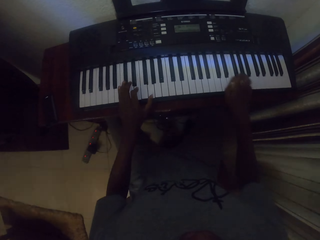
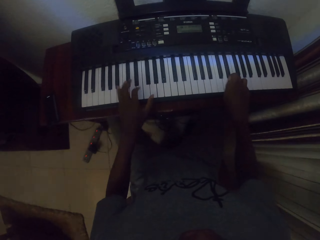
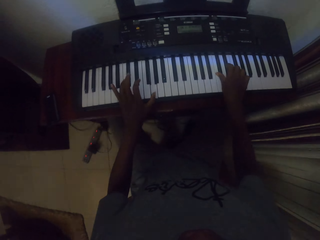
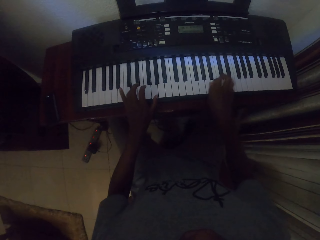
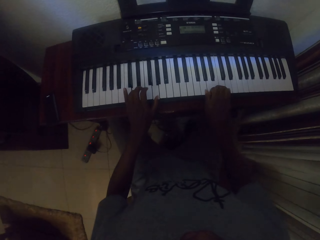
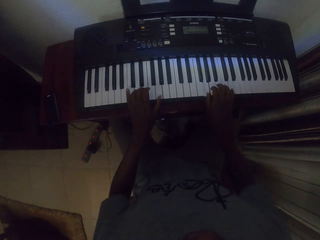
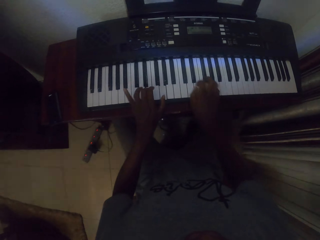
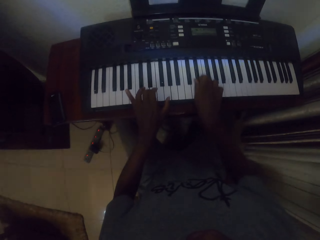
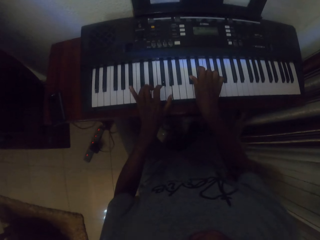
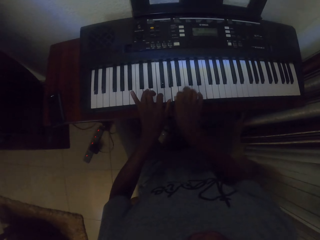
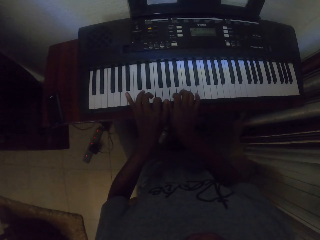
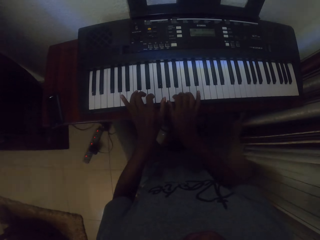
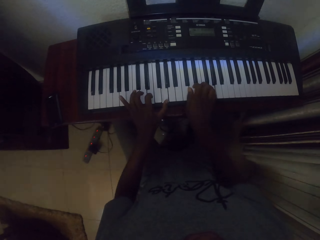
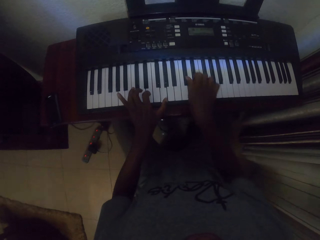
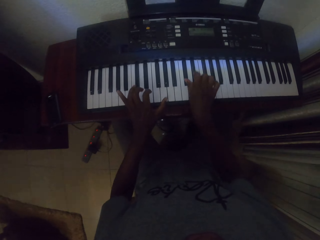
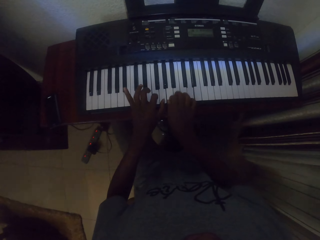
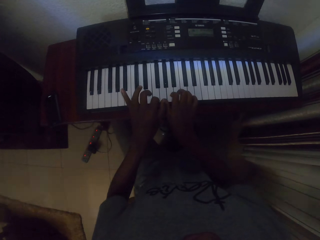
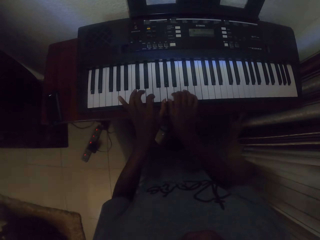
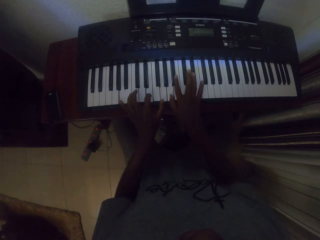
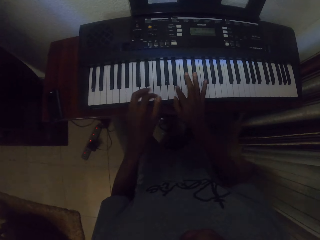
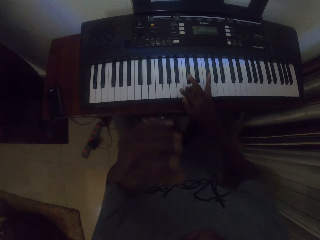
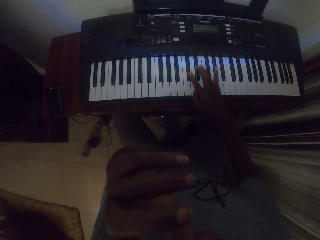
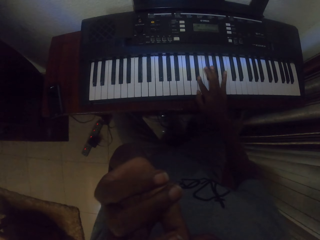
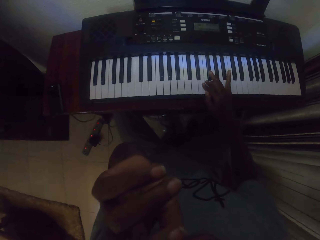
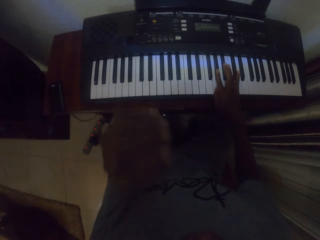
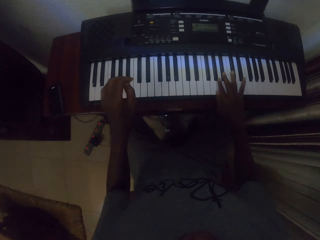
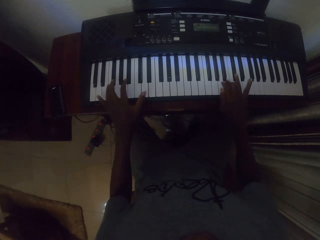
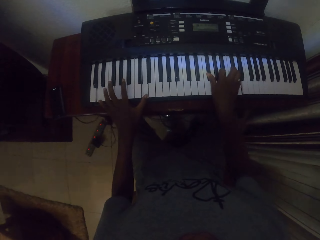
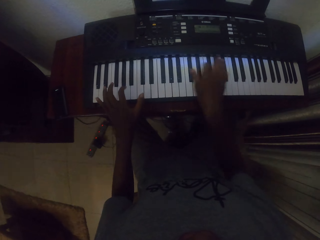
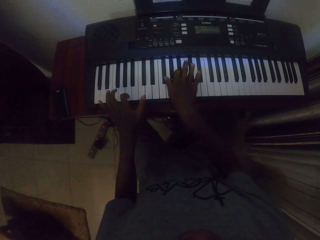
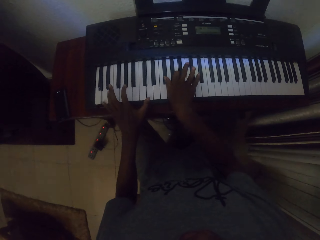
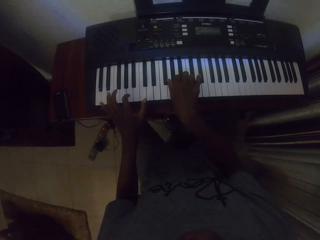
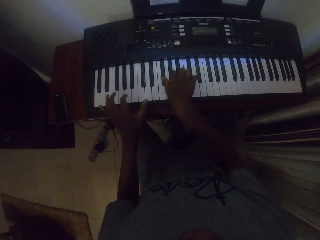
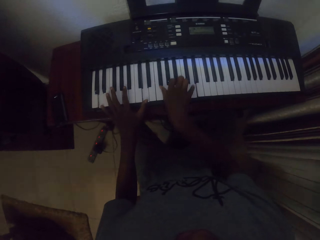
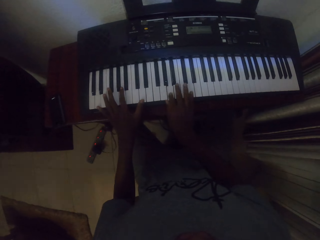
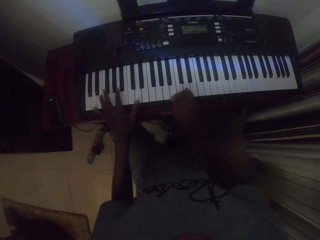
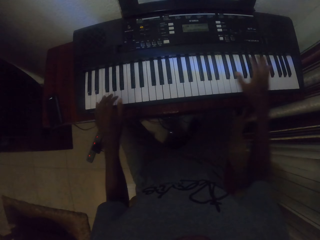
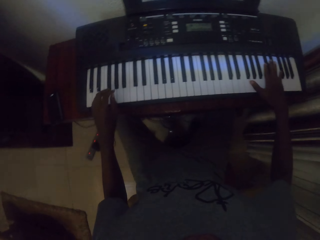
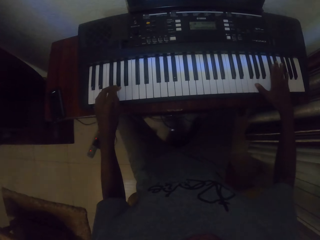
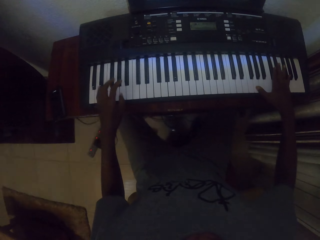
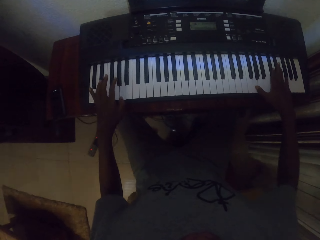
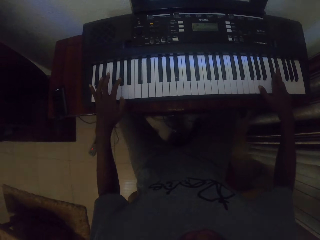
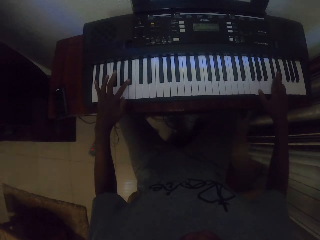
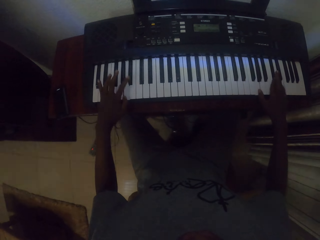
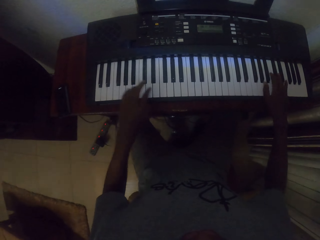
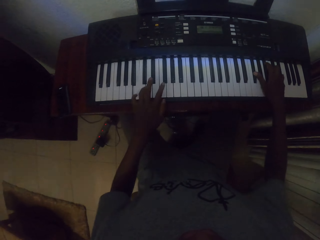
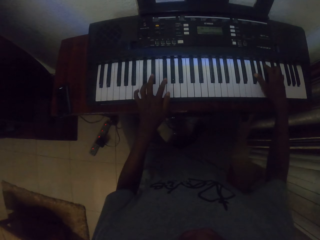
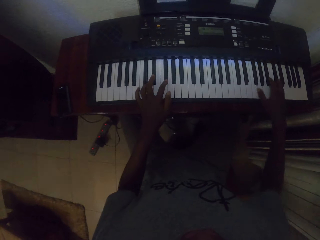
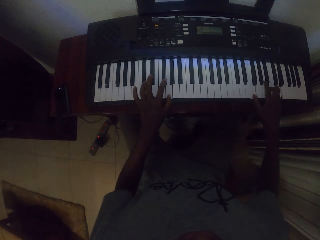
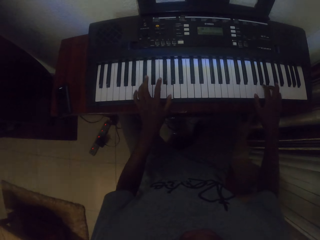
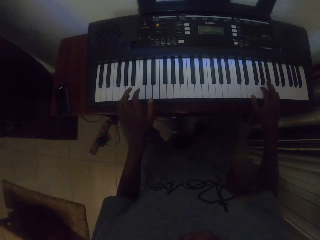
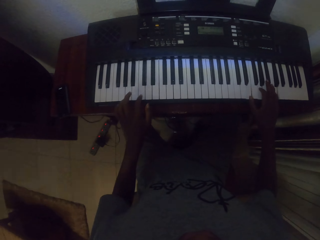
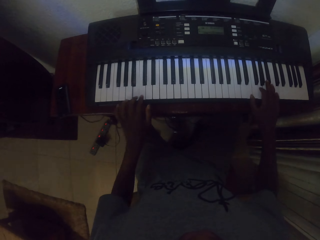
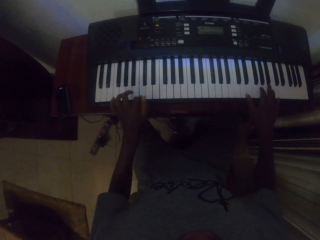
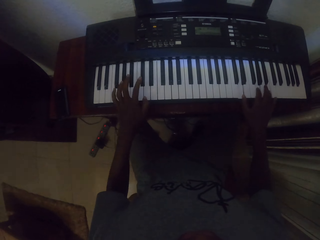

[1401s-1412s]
The camera wearer touches his face with his left hand. He plays a keyboard with both hands.

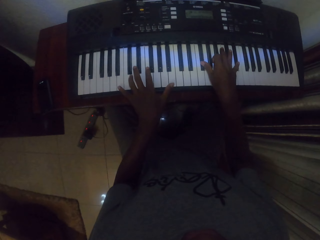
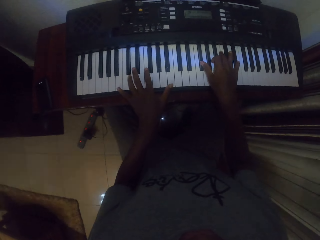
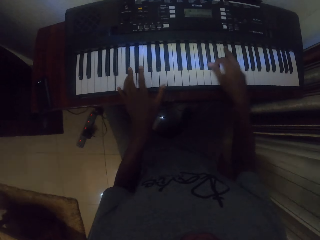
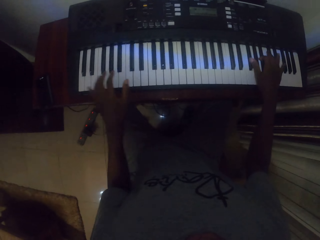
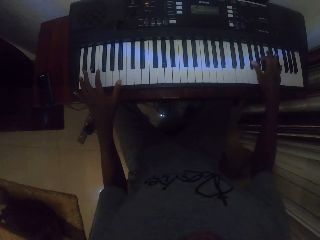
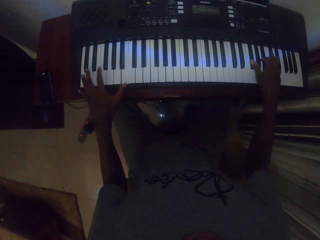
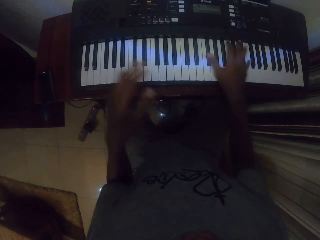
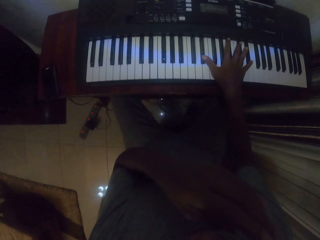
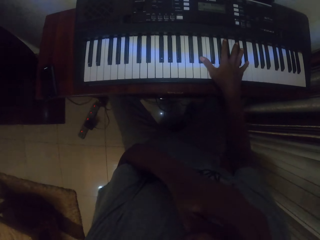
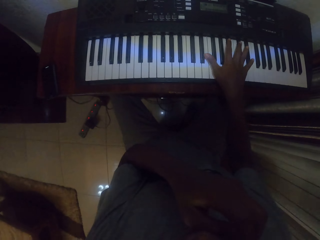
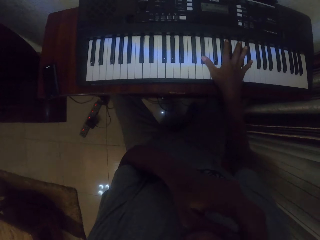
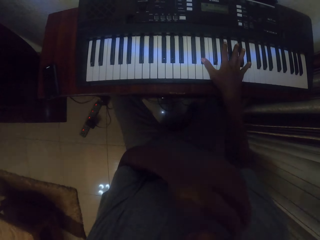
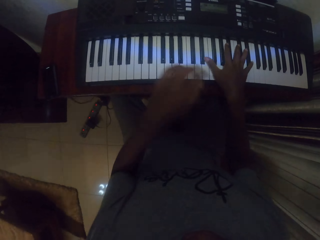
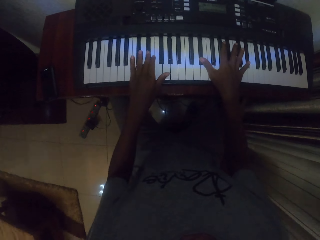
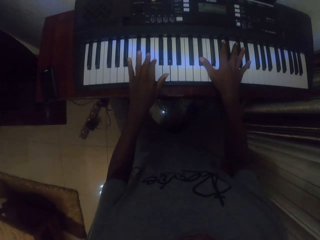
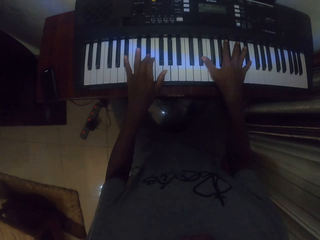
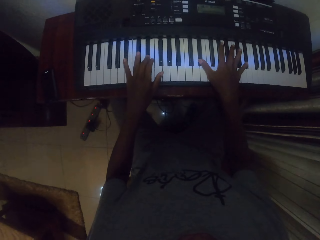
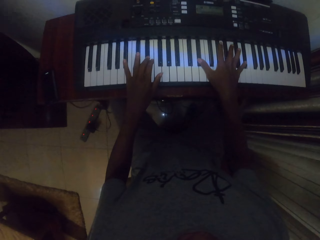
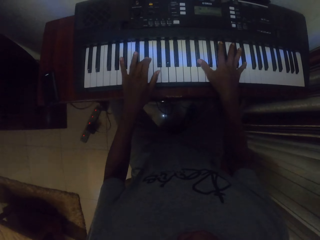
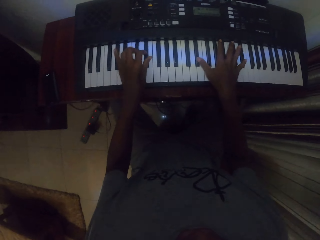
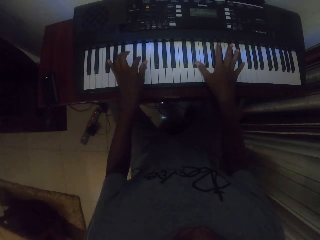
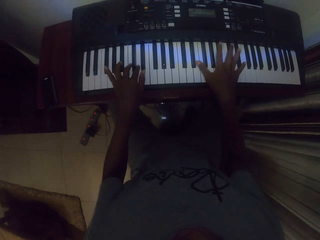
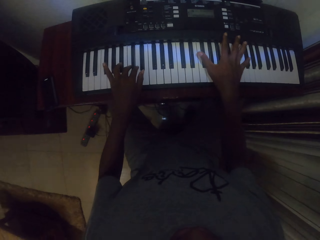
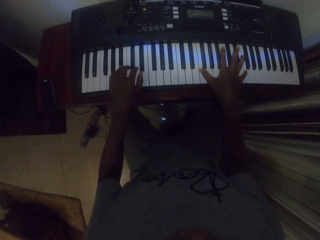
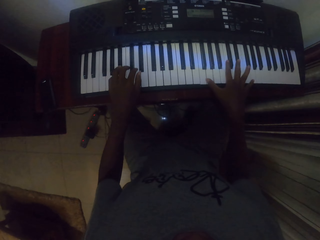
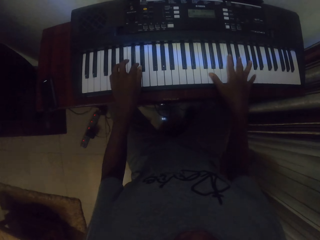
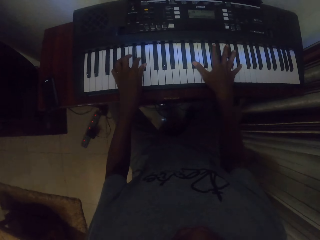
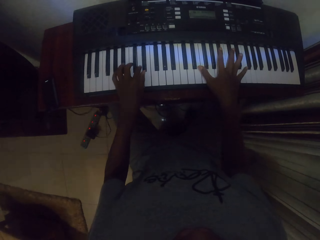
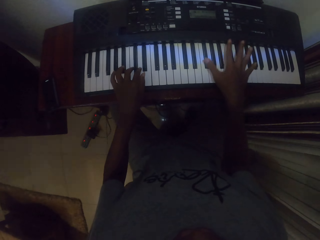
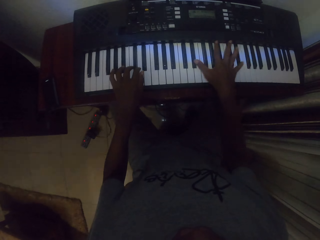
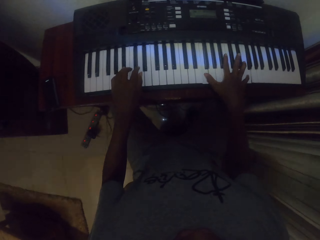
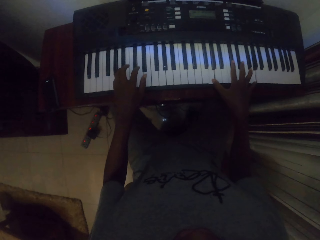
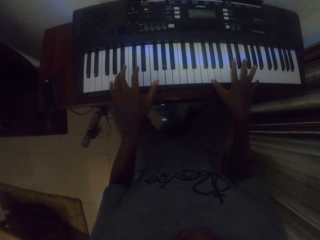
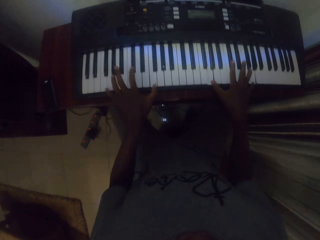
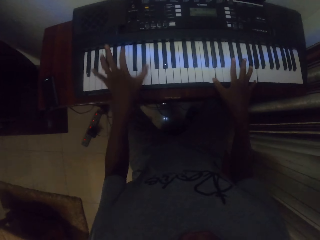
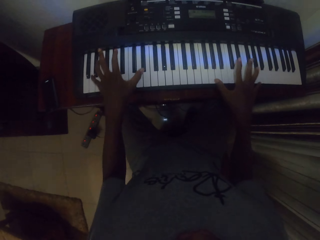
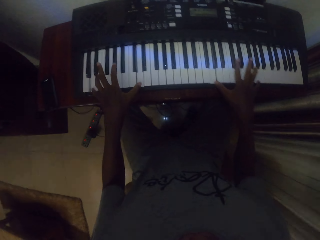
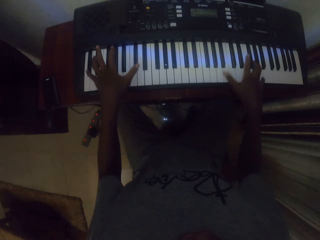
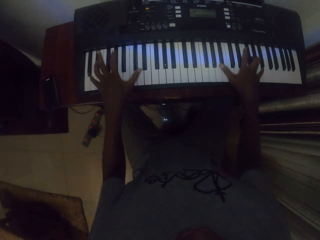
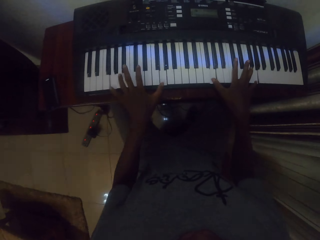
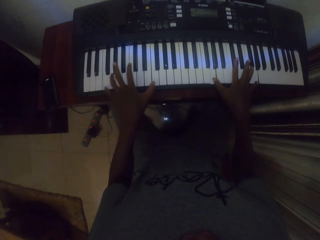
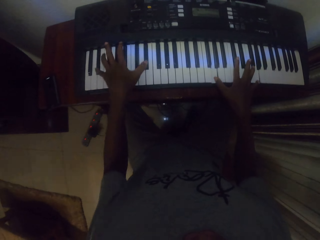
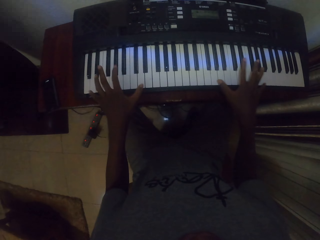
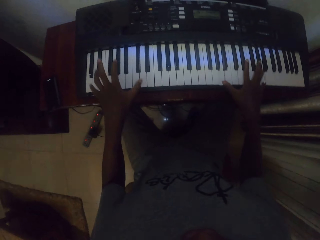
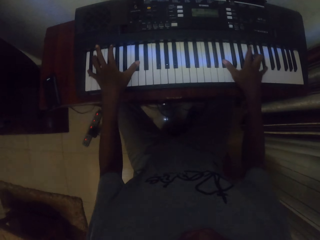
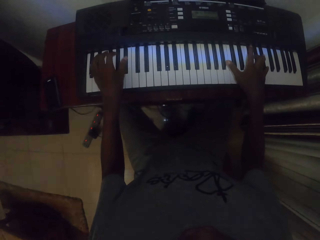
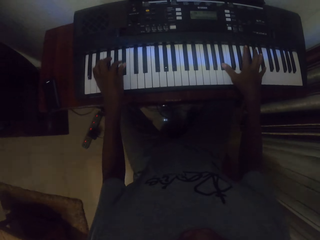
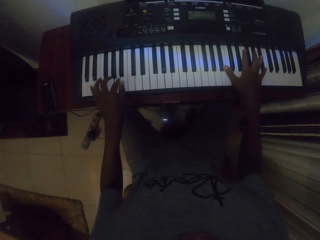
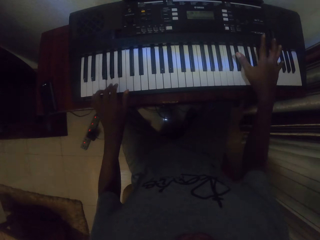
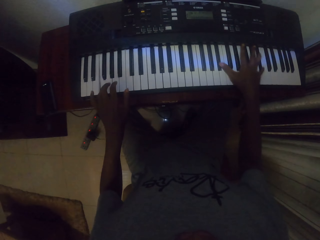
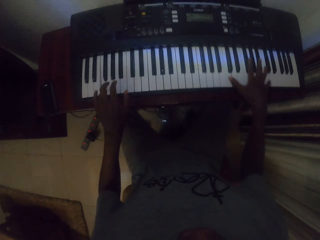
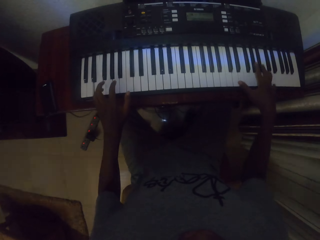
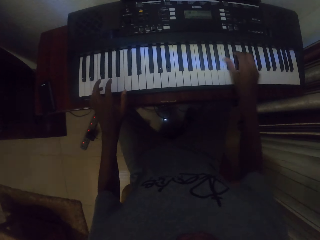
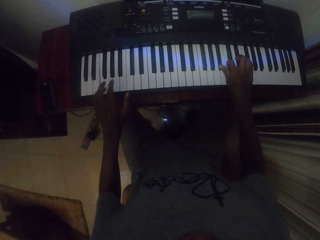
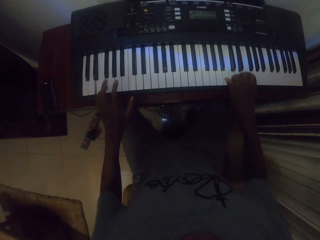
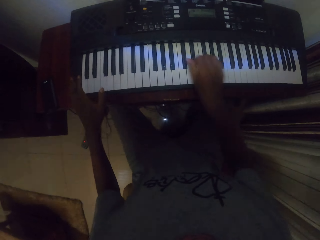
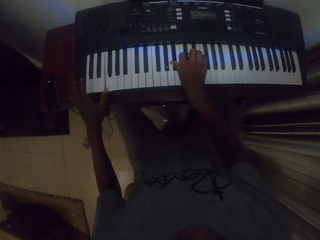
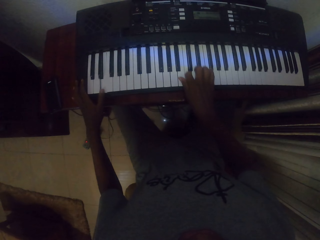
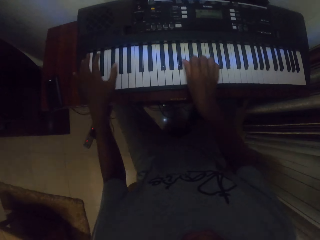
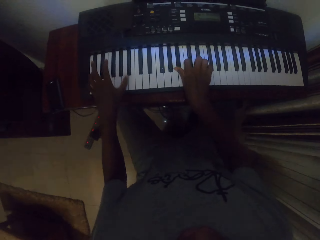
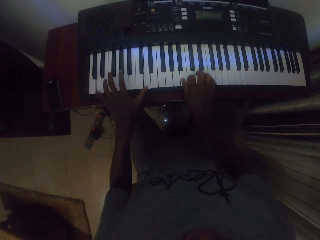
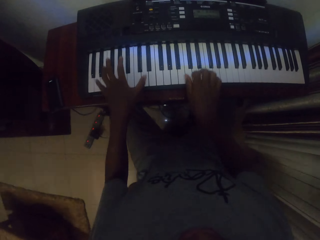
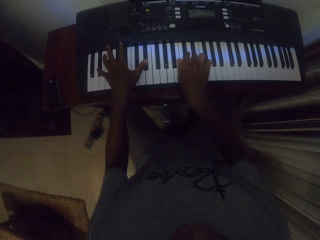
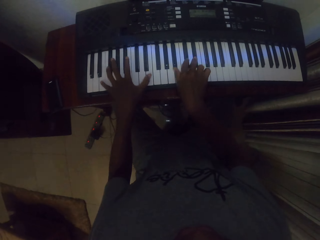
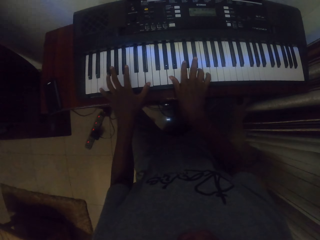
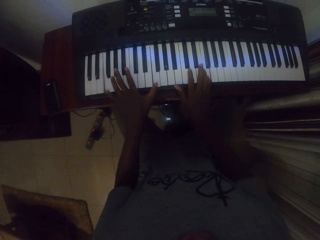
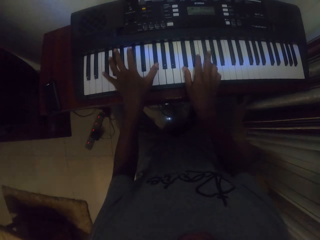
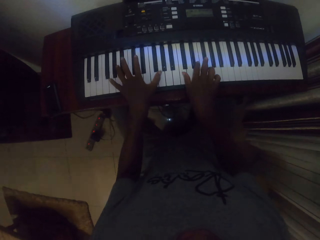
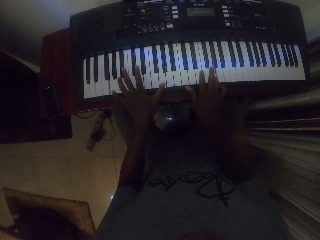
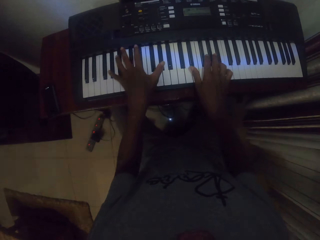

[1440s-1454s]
The camera wearer touches his face with his left hand. He plays the keyboard with the right hand. He plays the keyboard with both hands.
